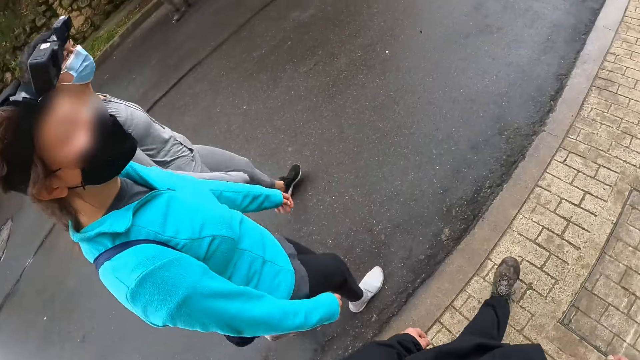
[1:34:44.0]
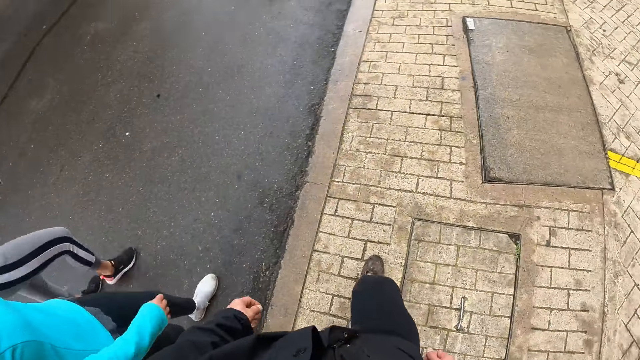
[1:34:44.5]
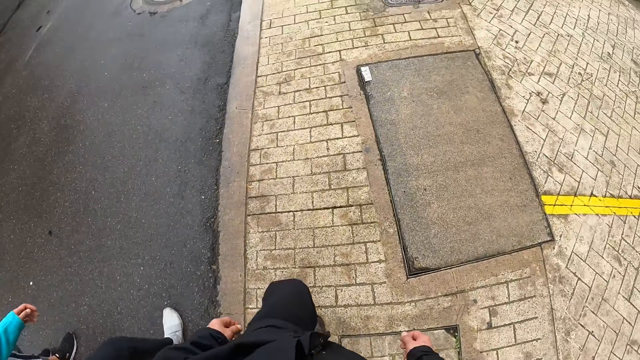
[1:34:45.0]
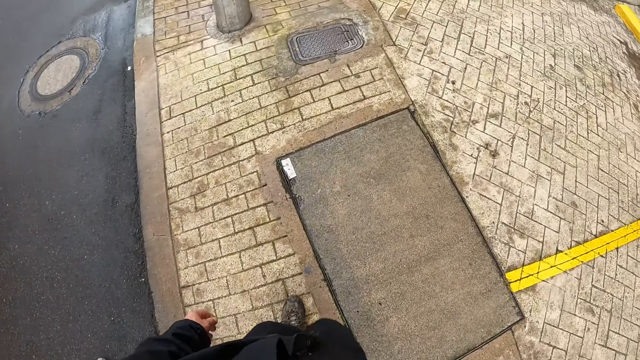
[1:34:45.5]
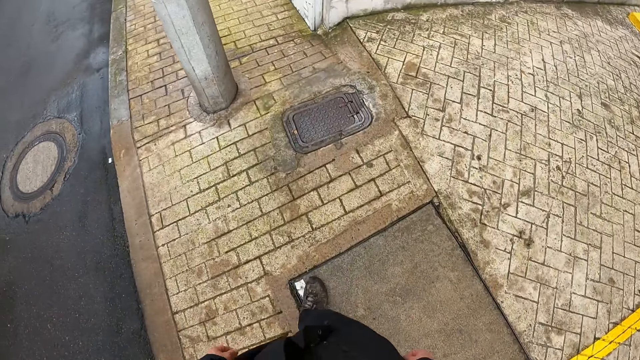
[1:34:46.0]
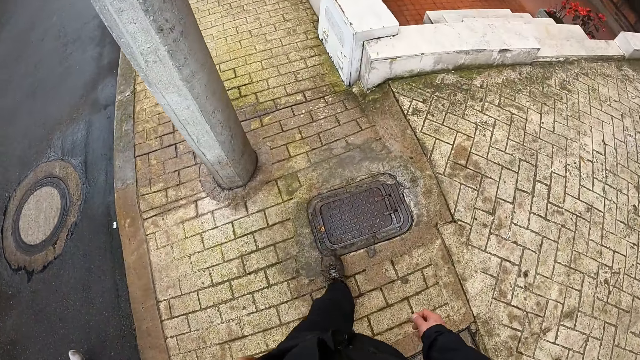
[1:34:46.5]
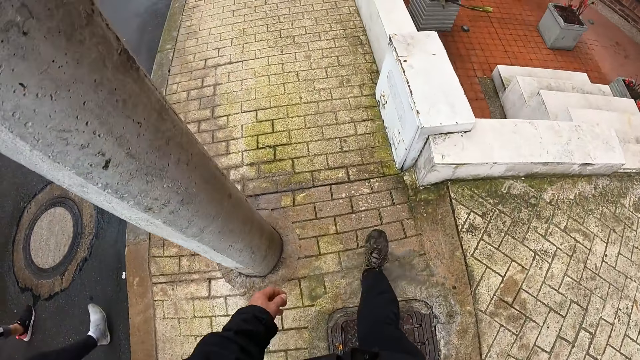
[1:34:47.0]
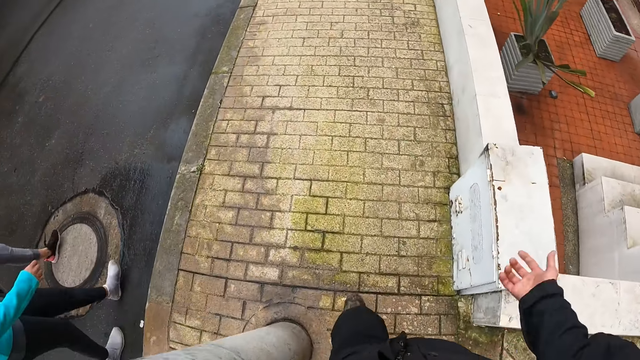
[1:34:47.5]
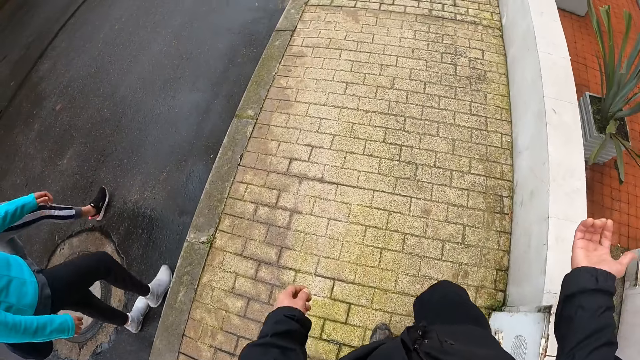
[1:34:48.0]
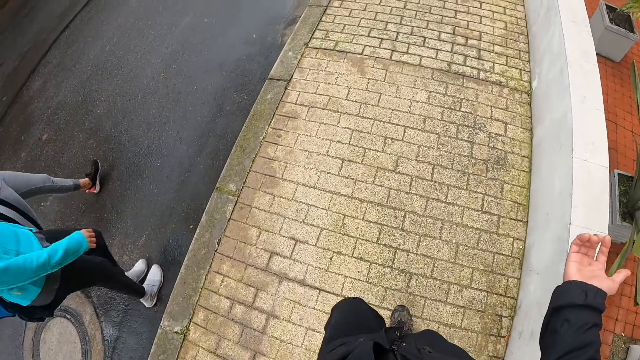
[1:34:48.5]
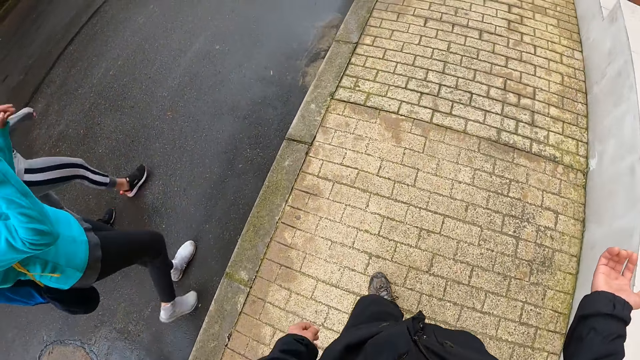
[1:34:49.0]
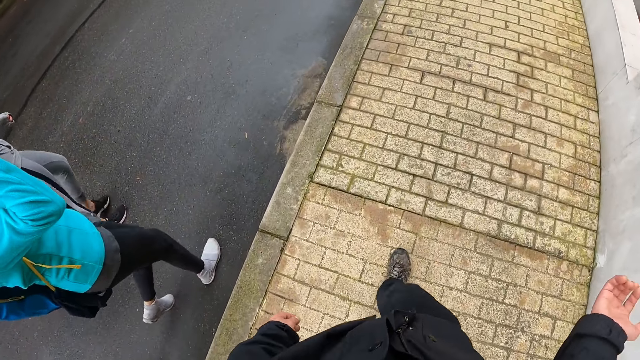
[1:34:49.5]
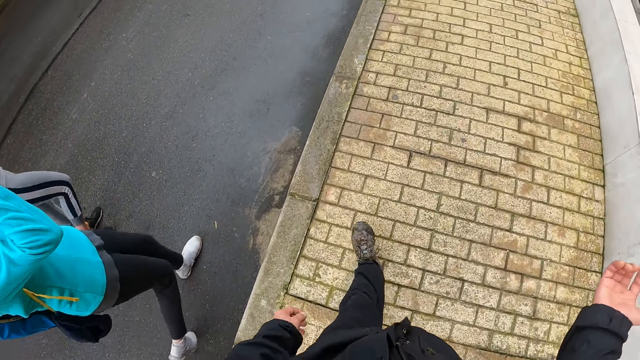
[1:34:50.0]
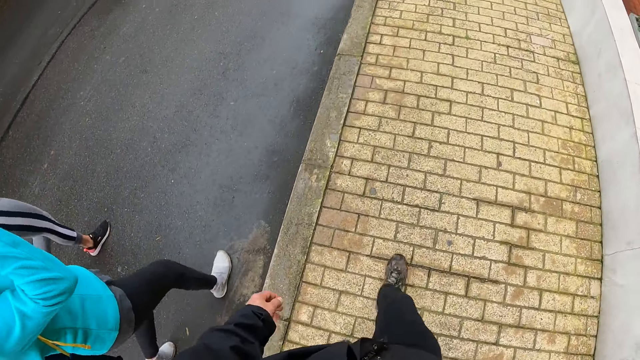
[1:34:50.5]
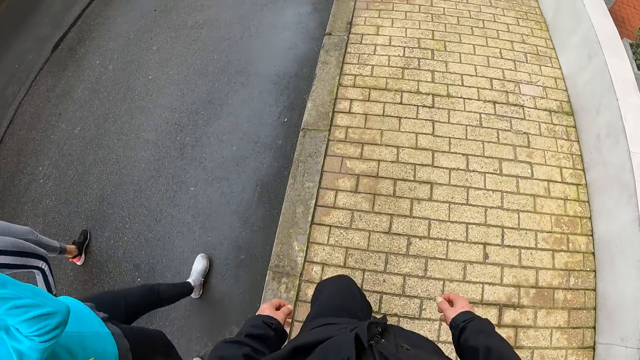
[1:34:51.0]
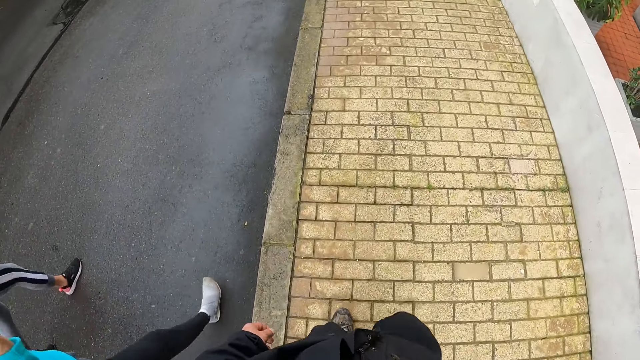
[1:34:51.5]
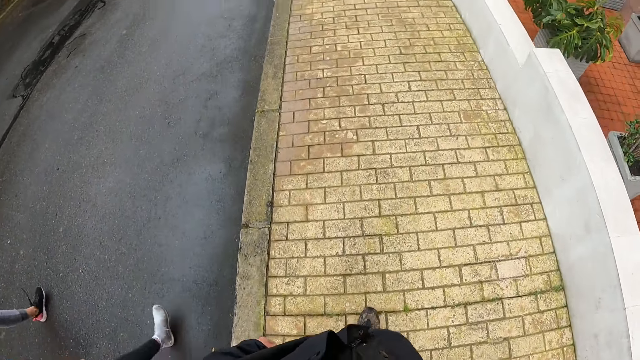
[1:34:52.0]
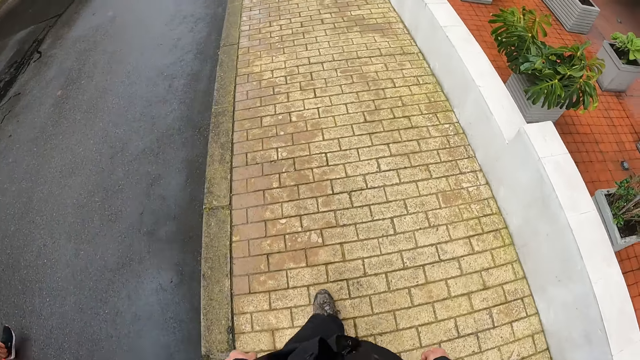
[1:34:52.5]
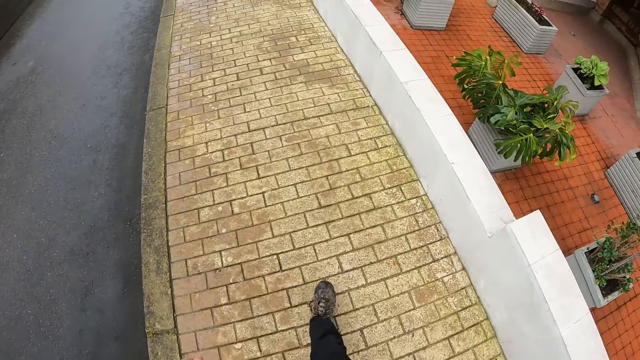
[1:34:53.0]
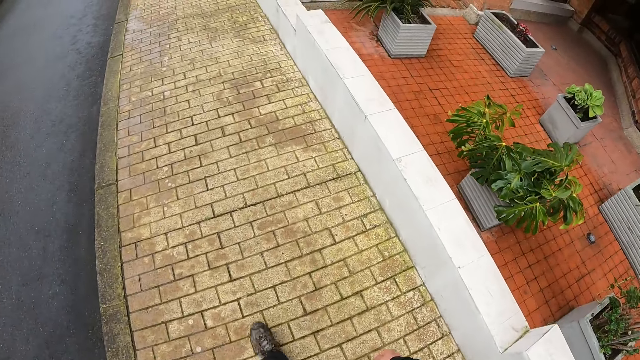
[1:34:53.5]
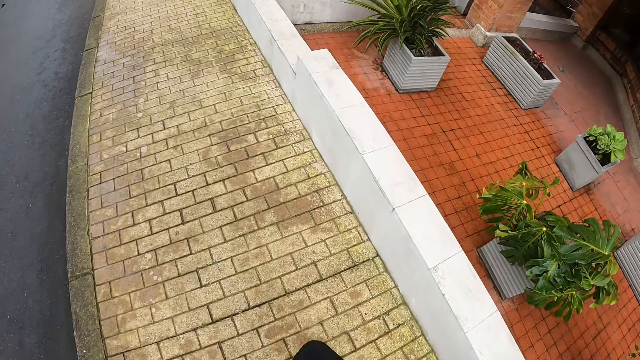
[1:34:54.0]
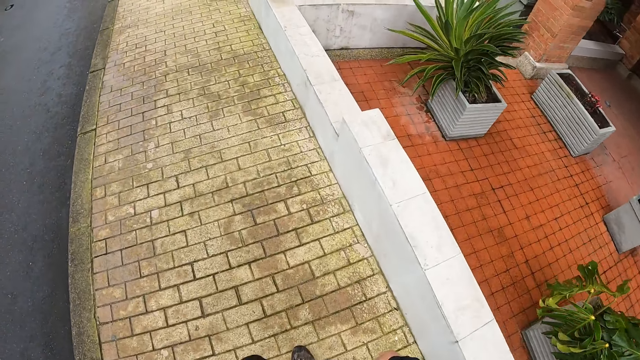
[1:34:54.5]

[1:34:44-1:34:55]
The camera wearer walks on a sidewalk. He waves his hand. He walks on the sidewalk.

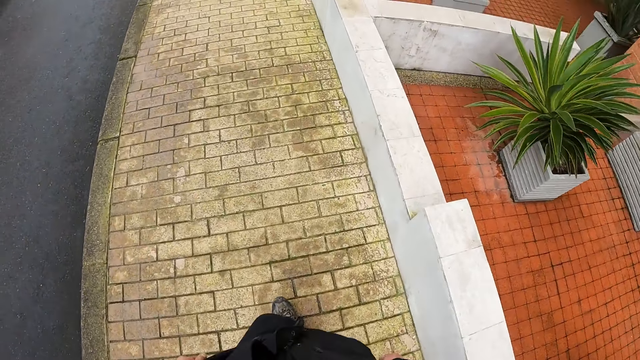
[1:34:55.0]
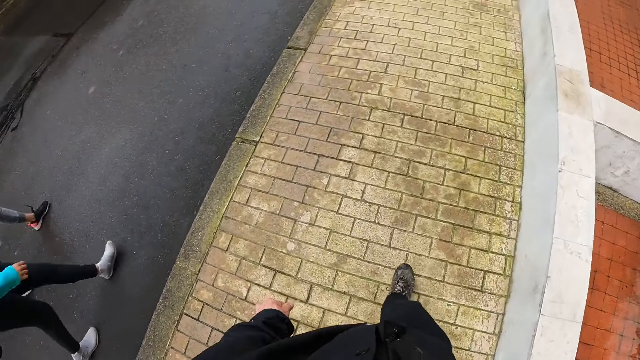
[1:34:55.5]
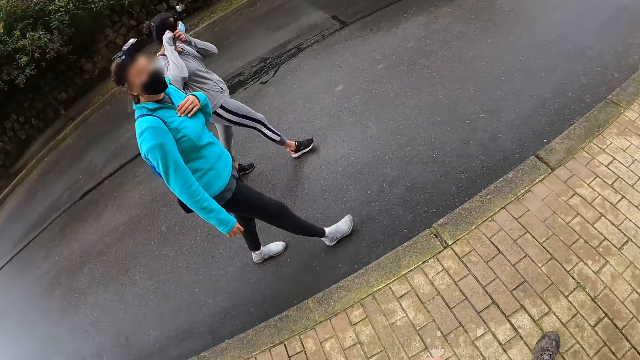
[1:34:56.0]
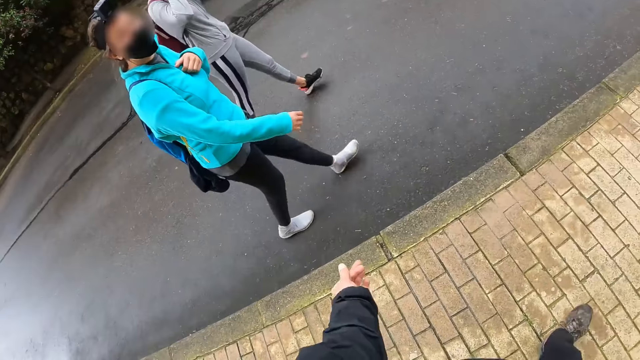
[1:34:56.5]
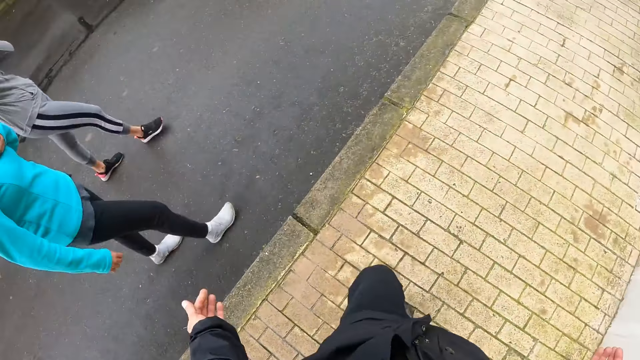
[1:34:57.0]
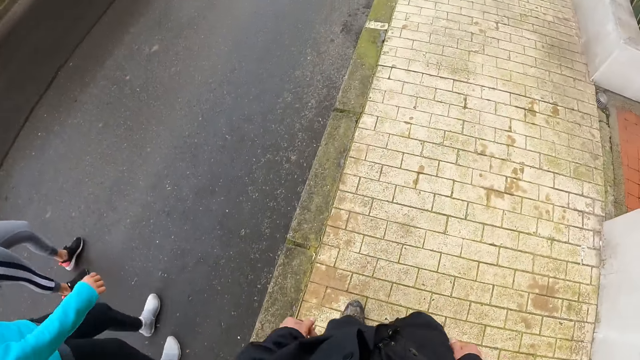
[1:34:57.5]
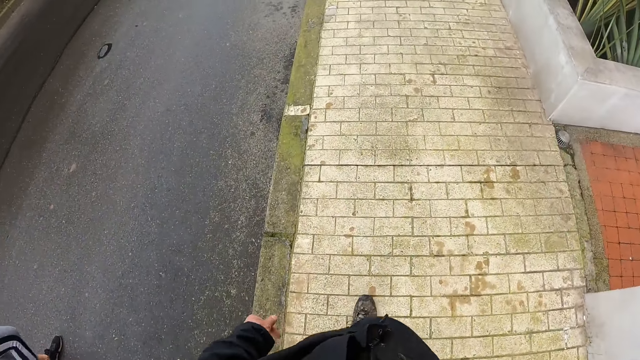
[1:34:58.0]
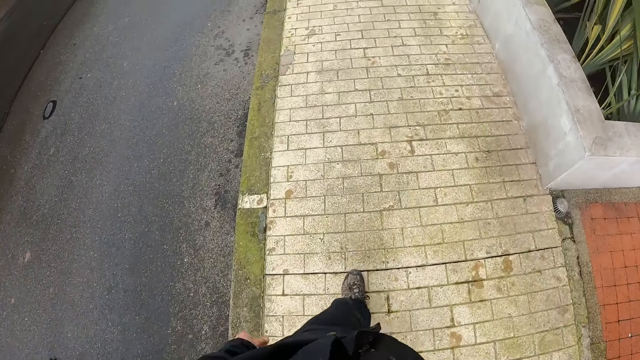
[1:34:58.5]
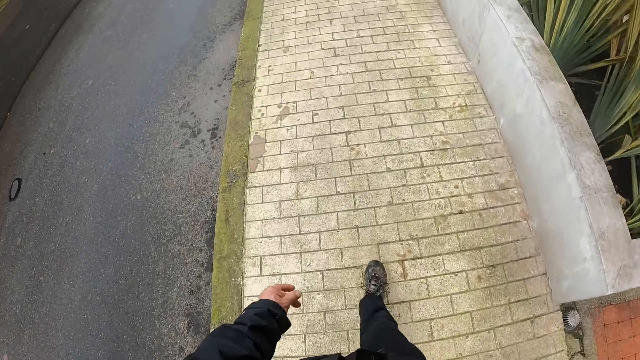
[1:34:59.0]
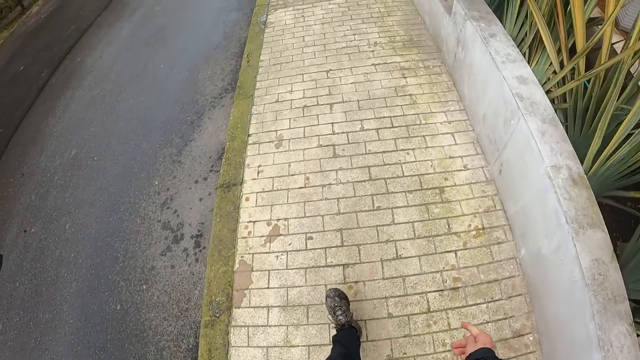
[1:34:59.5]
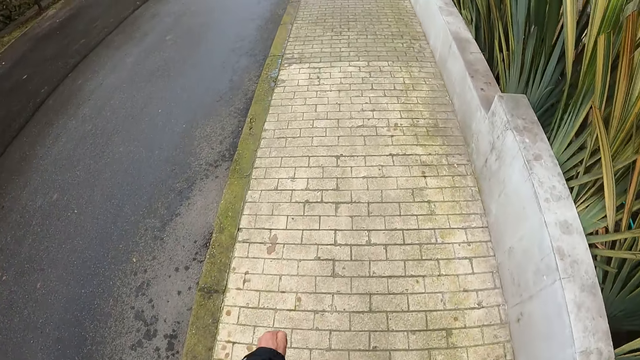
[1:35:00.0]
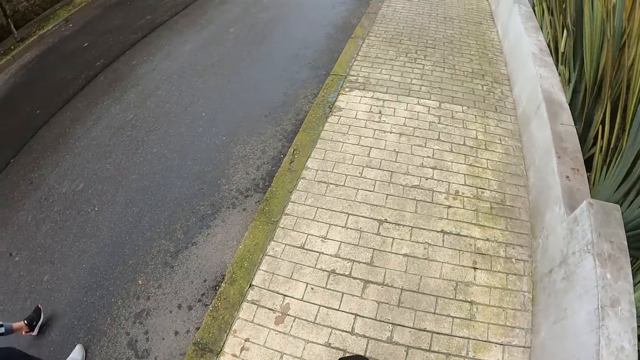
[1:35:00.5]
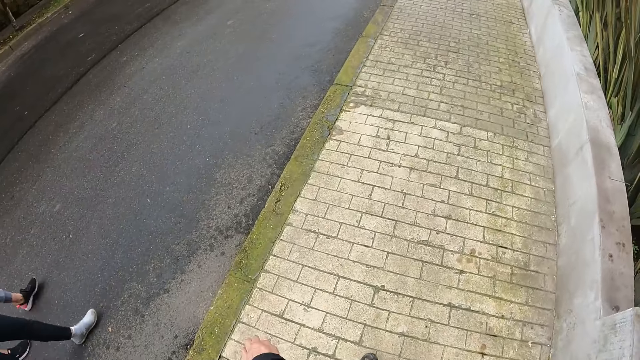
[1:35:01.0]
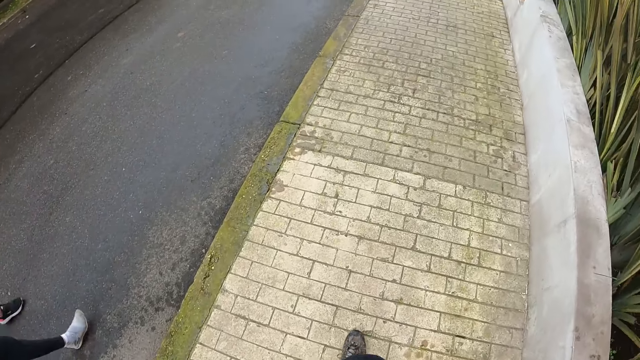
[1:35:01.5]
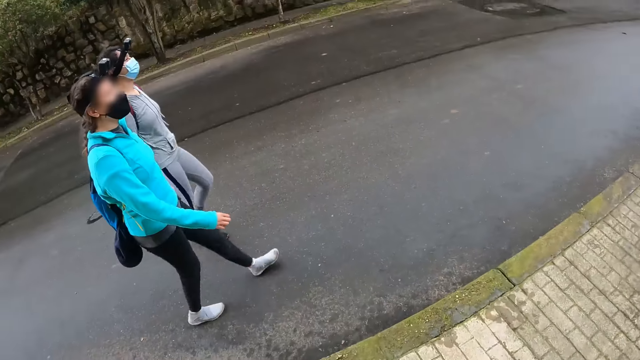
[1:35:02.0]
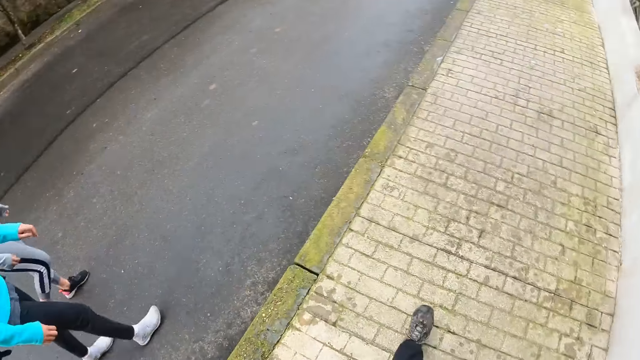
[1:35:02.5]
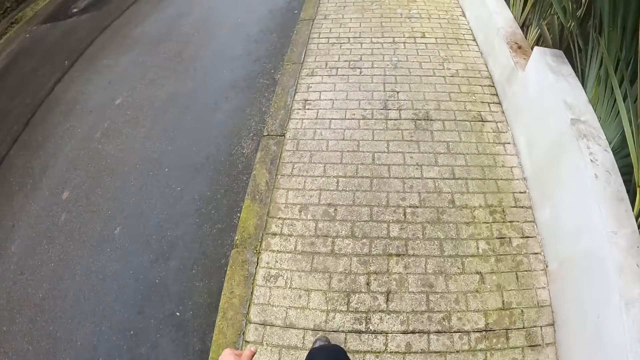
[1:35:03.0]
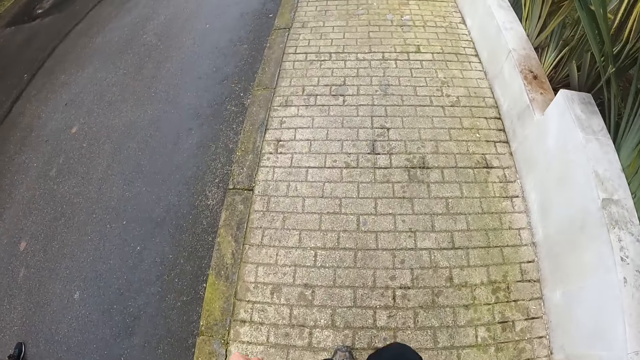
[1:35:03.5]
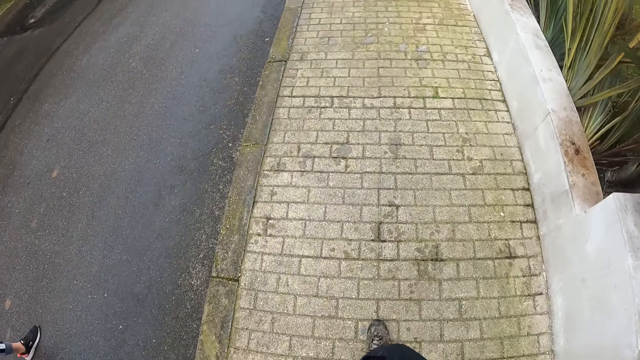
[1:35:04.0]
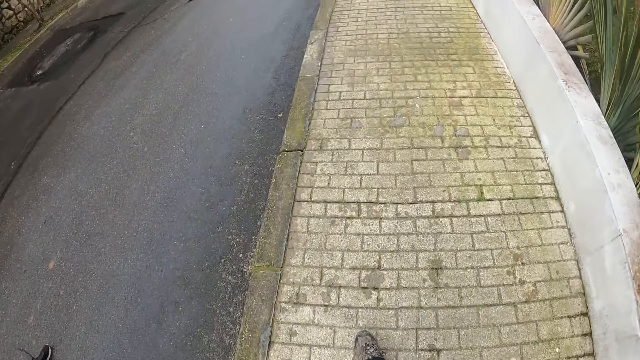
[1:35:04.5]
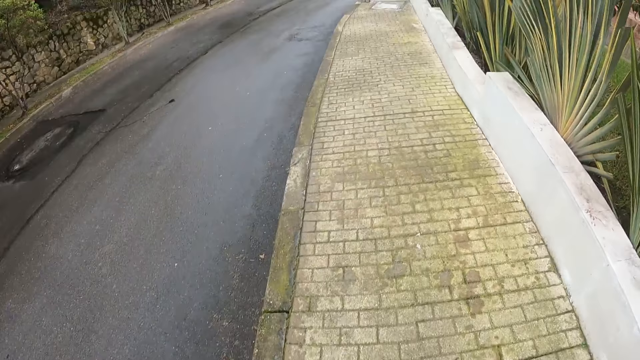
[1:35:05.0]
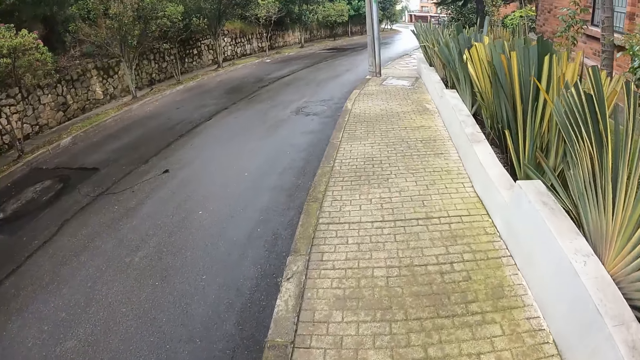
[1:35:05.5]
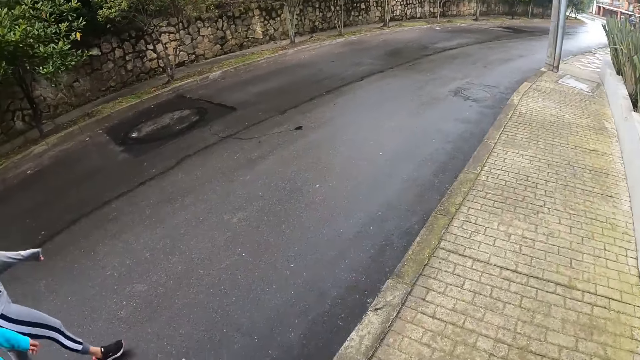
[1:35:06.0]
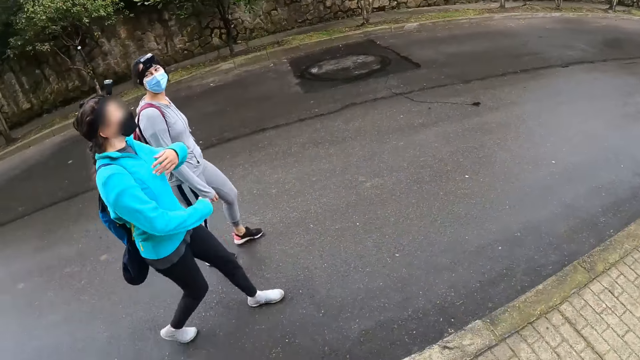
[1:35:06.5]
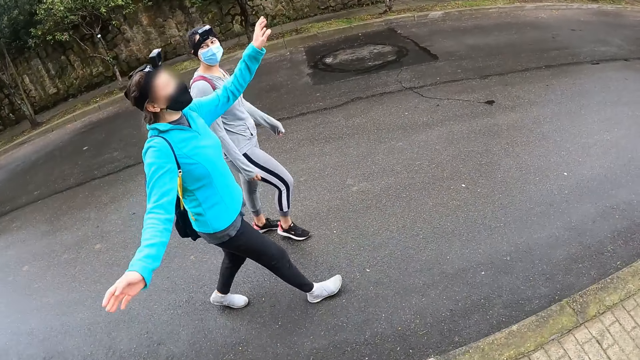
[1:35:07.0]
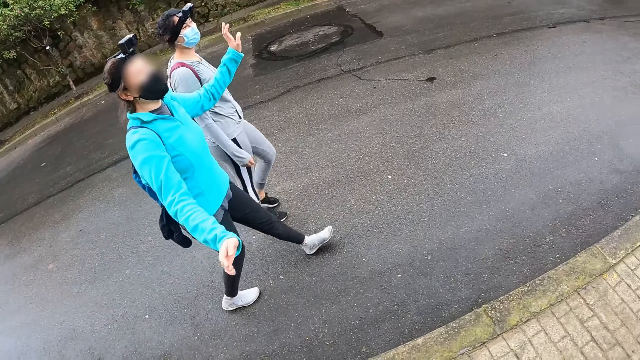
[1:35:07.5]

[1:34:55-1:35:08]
A person interacts with a lady. The camera wearer walks on a sidewalk. They look around the road. They walk on the sidewalk. The lady gesticulates with both hands. The lady interacts with the camera wearer.
